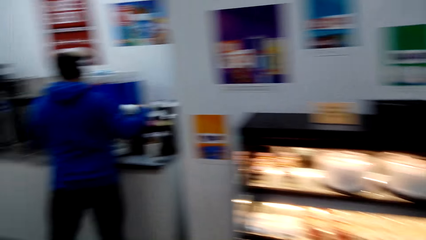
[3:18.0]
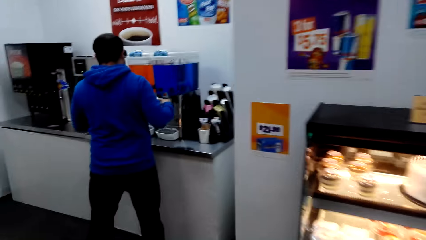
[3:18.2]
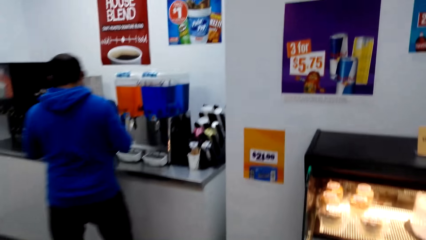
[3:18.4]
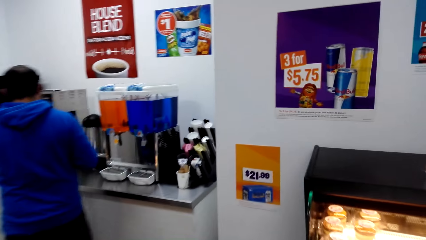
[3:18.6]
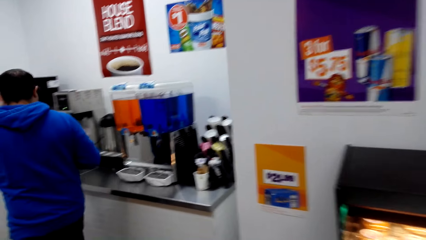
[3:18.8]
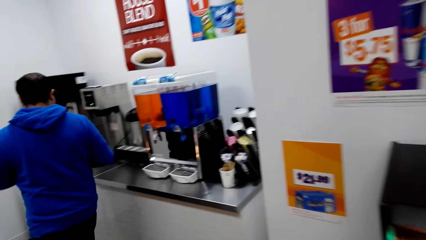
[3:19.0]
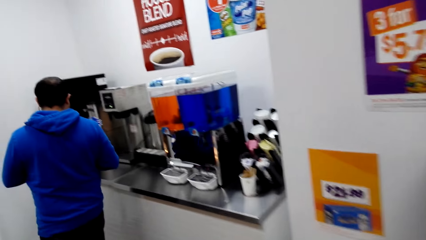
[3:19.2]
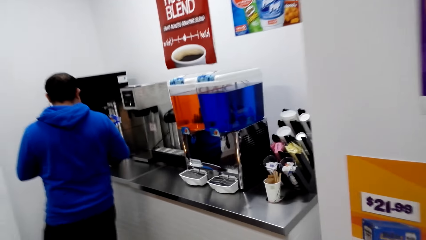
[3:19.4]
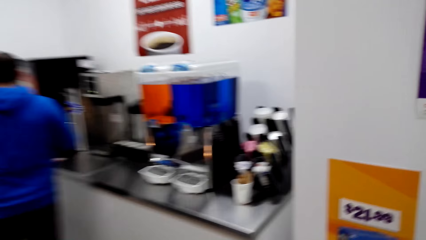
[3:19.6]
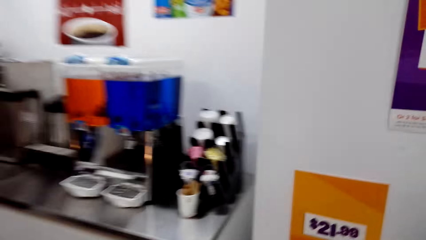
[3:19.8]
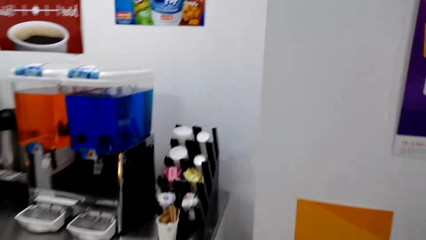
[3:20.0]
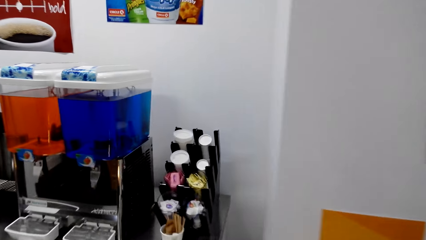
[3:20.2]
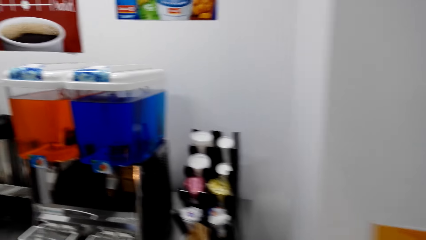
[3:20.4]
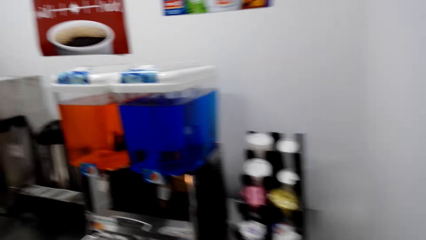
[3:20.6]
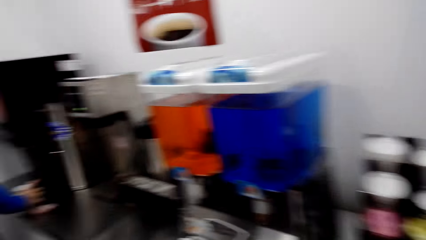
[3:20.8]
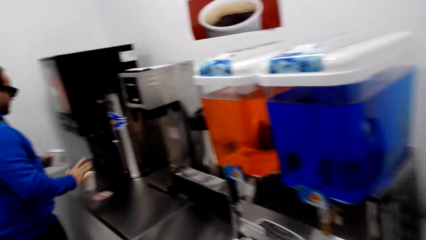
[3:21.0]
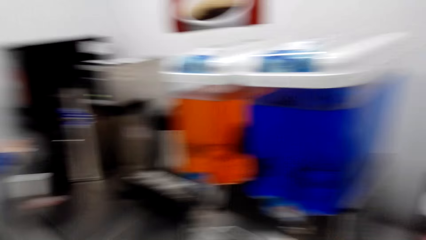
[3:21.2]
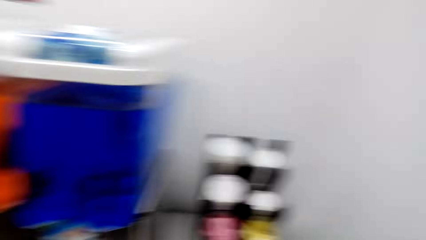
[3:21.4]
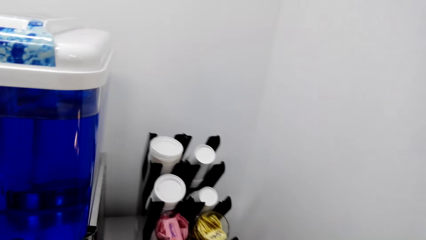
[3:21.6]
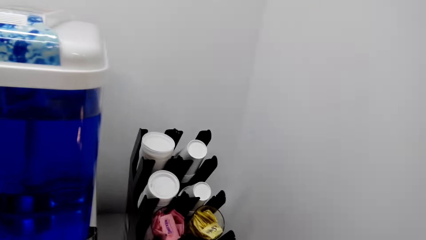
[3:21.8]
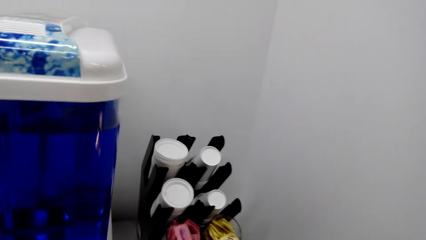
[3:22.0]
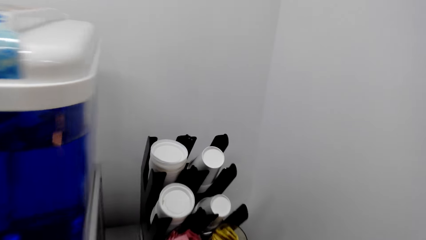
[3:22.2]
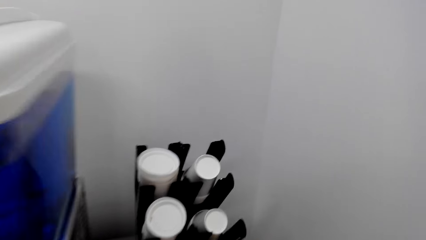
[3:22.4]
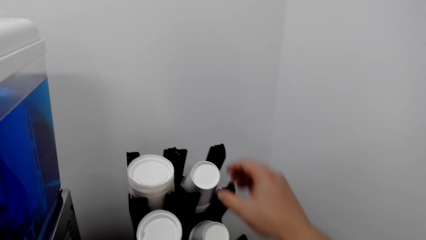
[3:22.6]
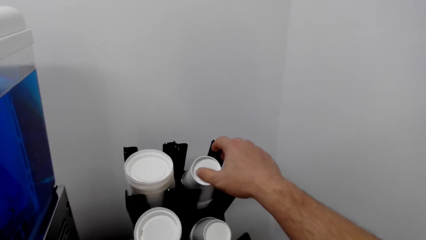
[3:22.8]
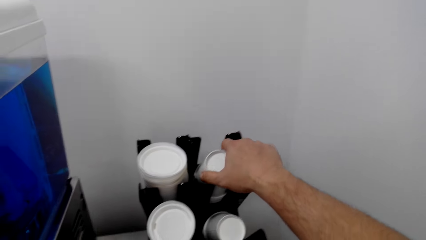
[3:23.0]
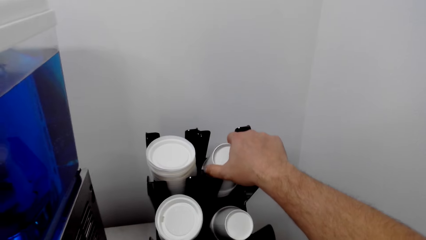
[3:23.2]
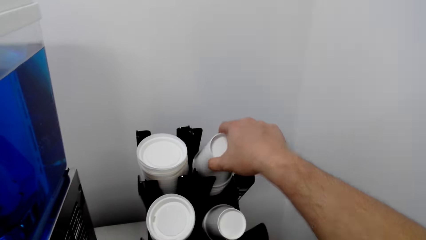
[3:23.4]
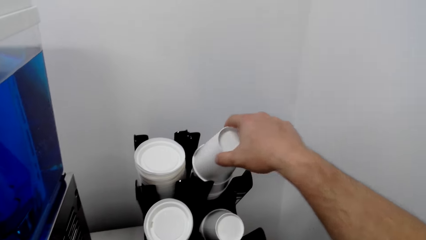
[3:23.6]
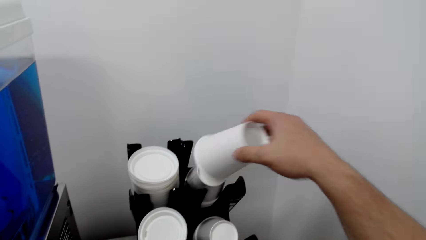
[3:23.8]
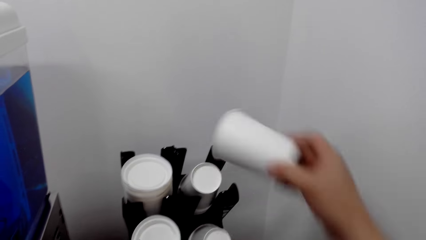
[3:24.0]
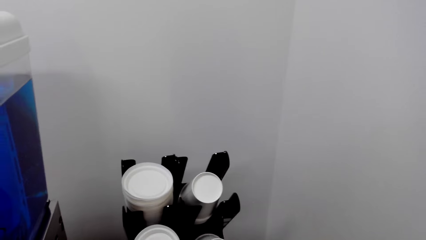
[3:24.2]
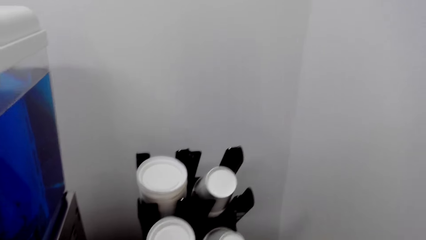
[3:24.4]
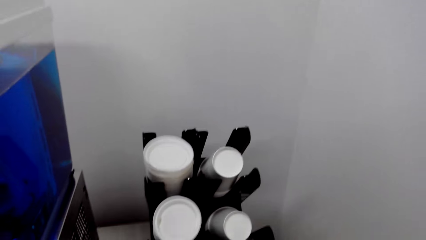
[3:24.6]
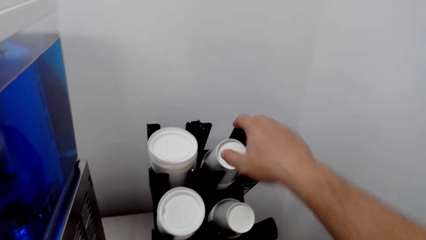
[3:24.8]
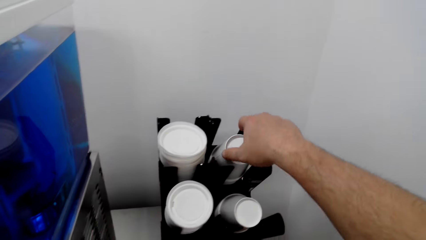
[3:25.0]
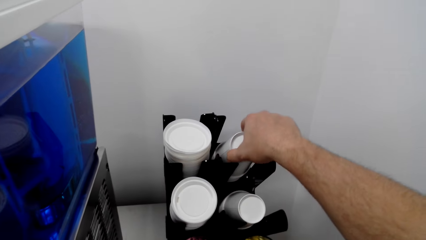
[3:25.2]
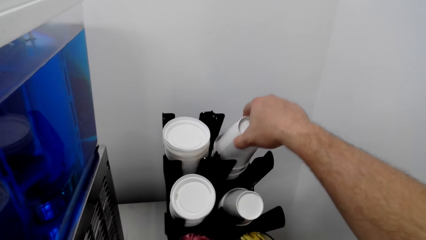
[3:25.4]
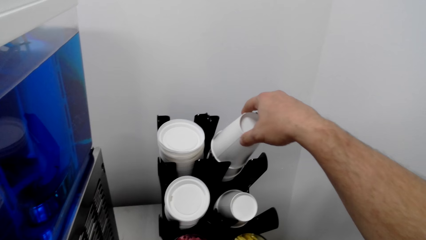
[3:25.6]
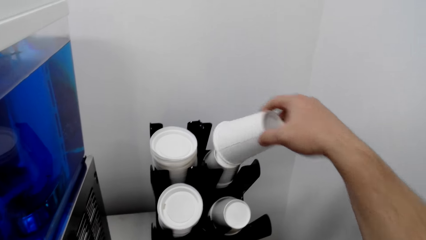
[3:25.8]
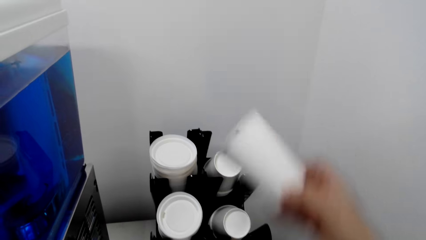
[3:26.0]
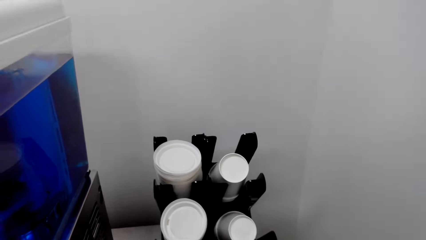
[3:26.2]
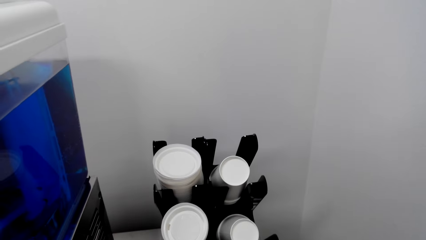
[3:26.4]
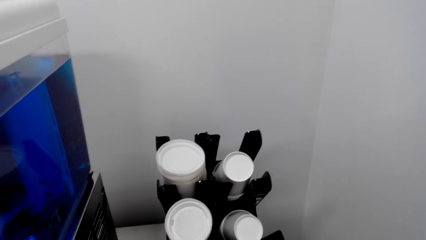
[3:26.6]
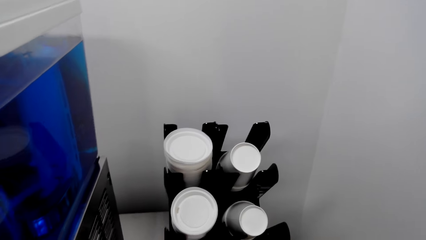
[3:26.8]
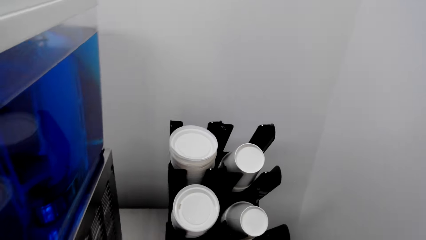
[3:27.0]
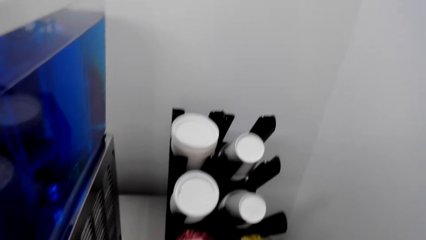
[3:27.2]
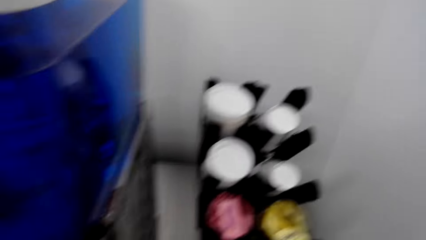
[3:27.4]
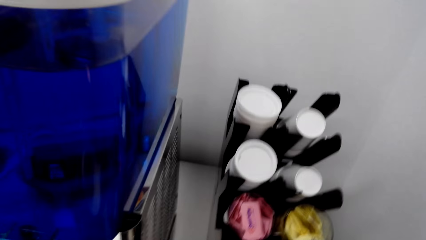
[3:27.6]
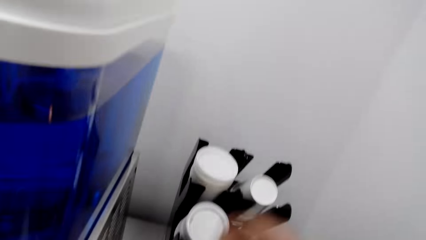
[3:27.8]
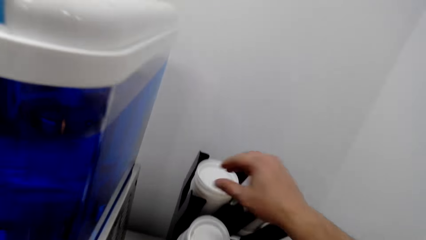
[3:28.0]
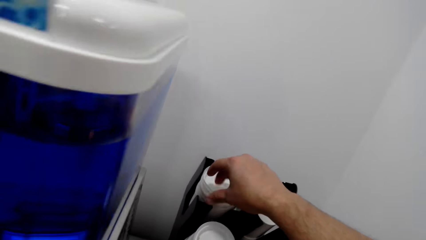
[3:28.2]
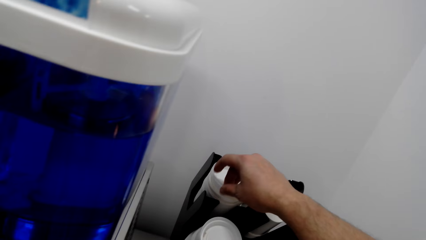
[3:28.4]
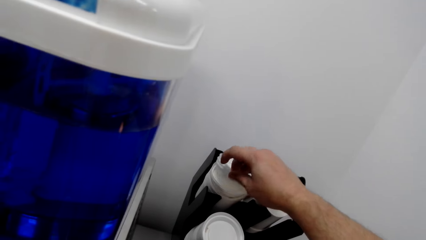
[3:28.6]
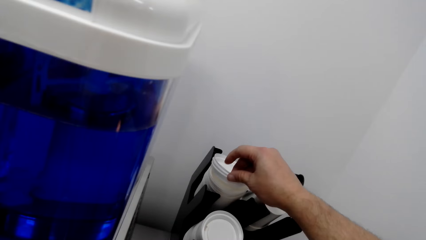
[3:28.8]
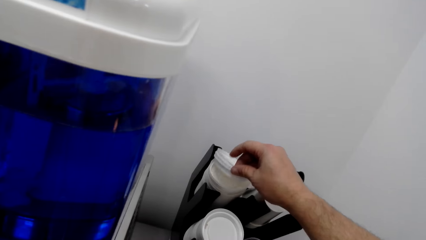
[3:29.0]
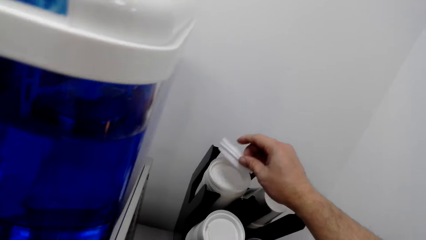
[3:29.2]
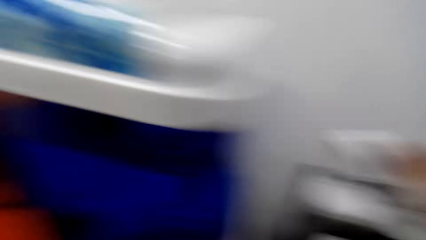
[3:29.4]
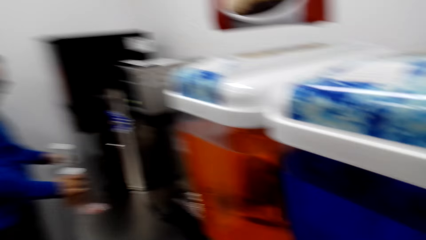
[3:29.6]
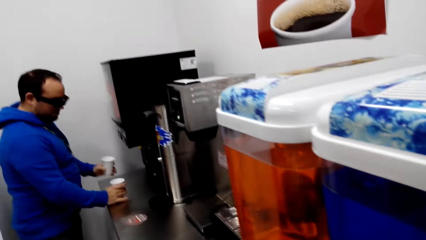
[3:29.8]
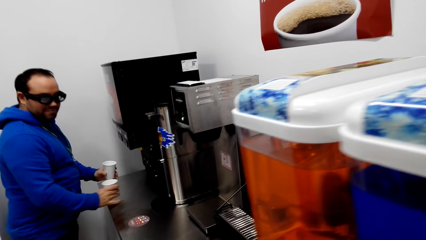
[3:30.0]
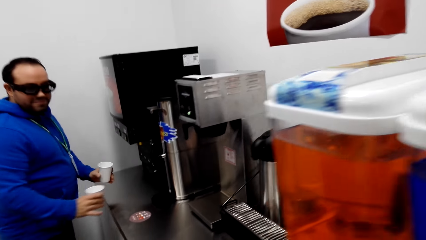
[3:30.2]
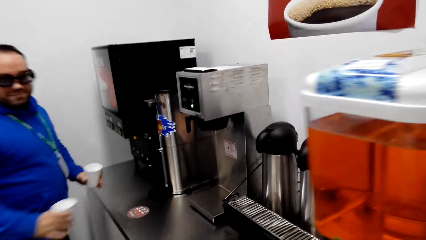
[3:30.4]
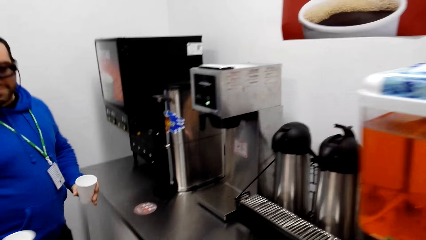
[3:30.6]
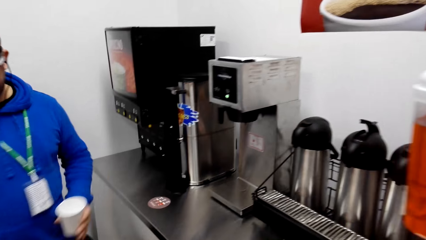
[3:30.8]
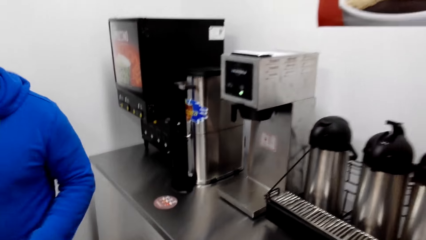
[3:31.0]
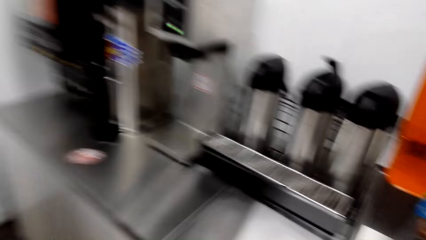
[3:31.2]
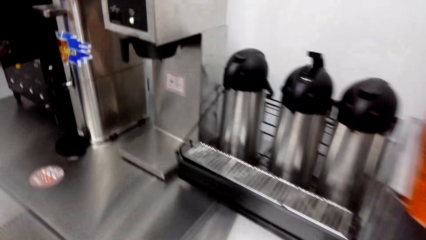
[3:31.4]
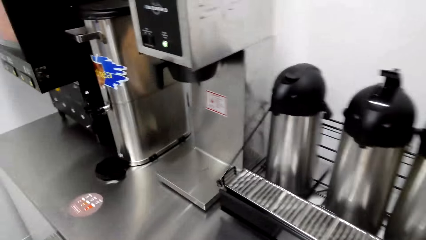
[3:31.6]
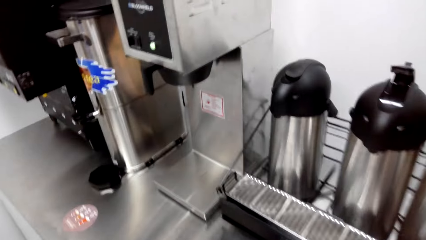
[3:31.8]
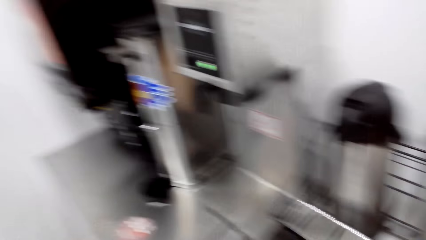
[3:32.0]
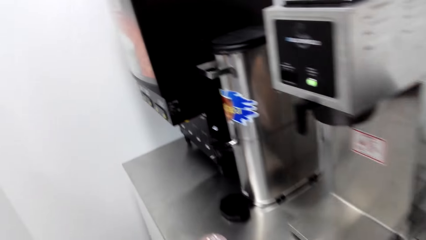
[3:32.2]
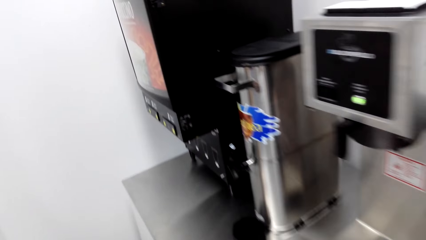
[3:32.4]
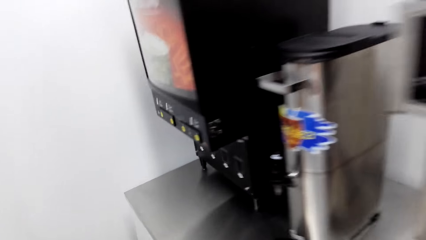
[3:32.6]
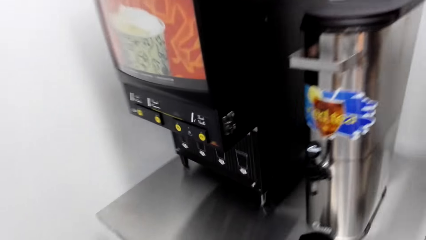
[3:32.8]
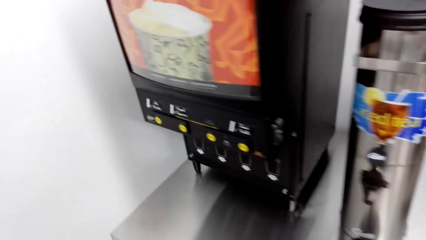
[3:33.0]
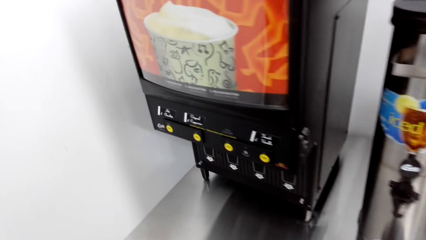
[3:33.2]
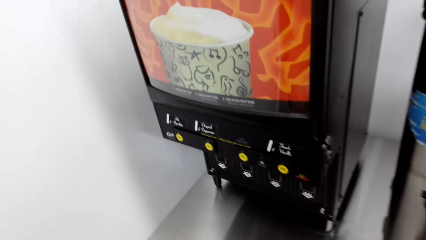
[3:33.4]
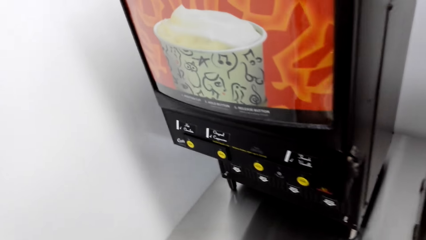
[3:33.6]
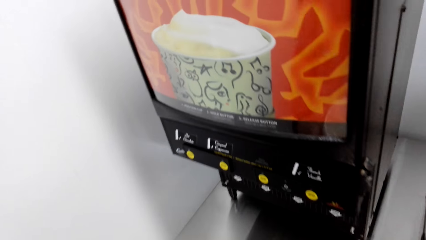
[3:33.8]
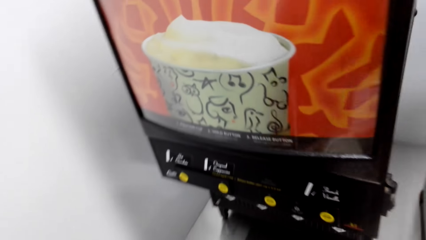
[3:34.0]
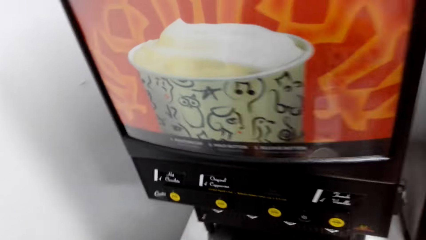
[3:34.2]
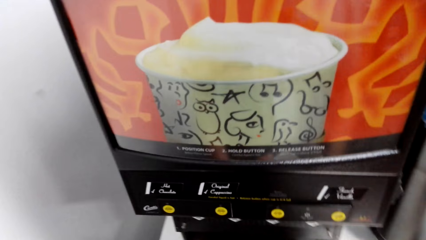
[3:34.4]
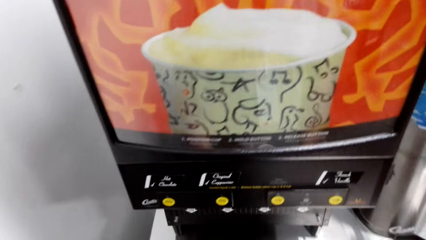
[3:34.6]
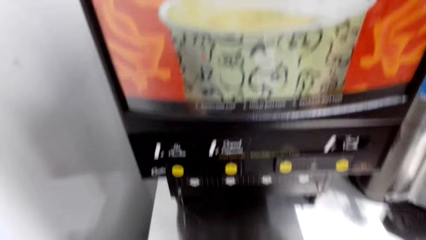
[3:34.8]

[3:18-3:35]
A man walks around the room. The camera wearer walks in the supermarket. They look around. They pick up a cup. They pick up a cup again. They pick up cup lids. They look around. The man carries cups and walks around the room. The camera wearer walks around the room.
